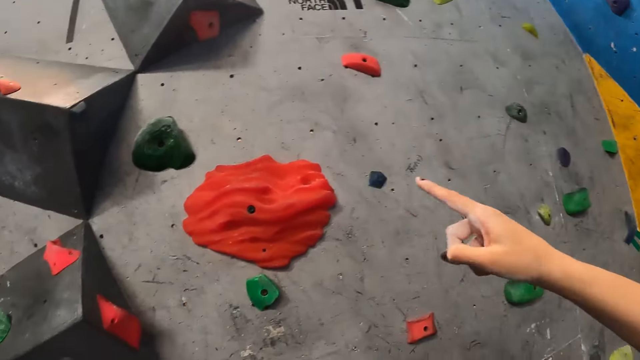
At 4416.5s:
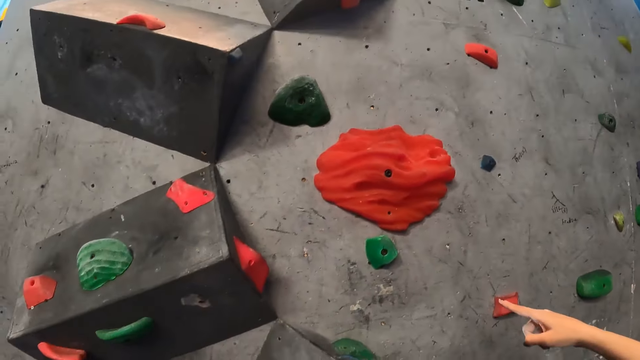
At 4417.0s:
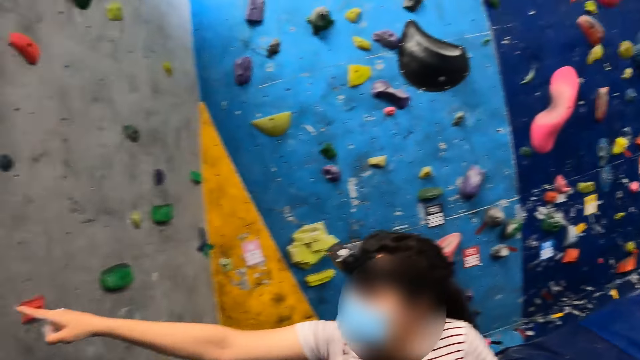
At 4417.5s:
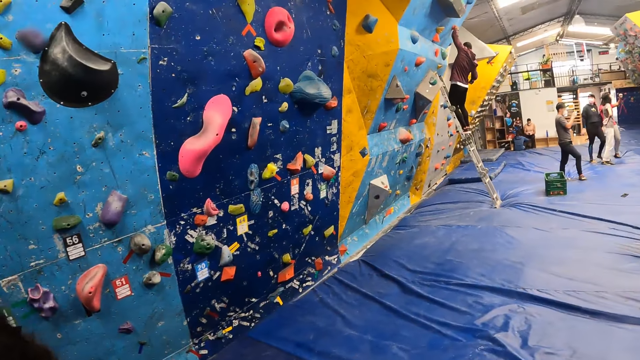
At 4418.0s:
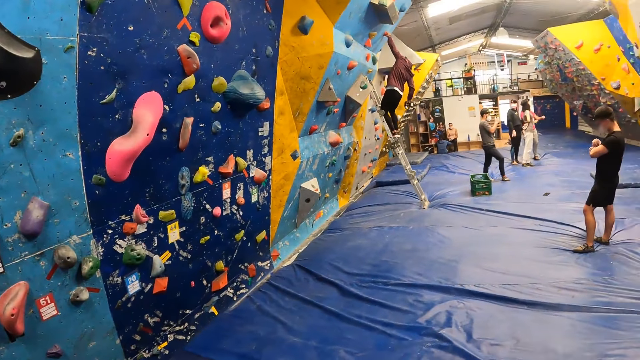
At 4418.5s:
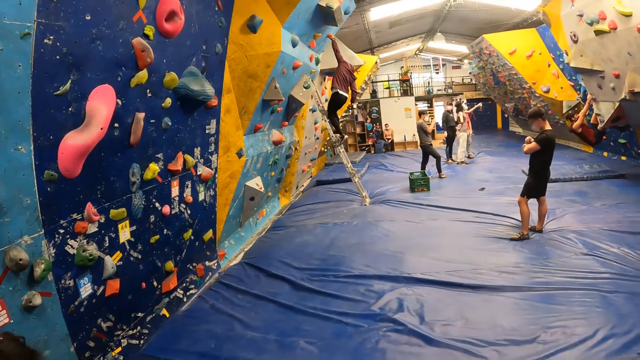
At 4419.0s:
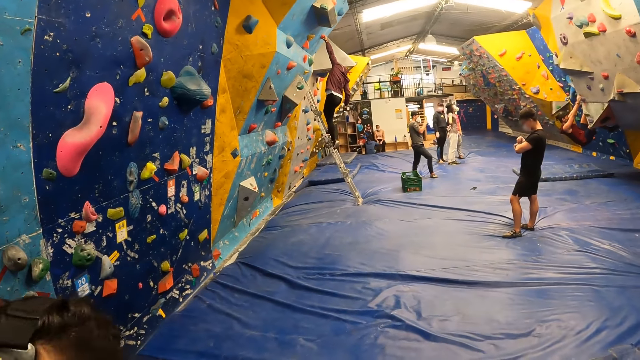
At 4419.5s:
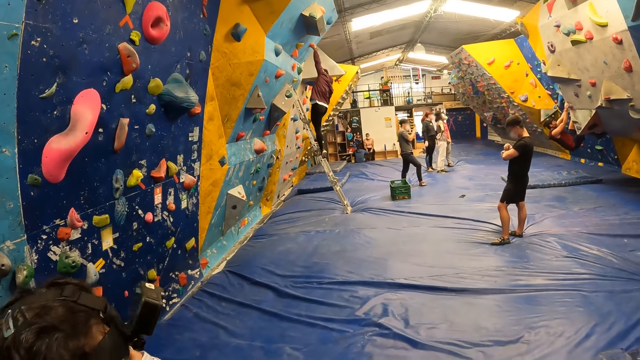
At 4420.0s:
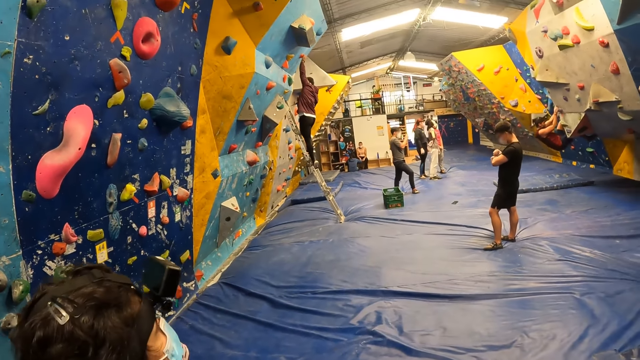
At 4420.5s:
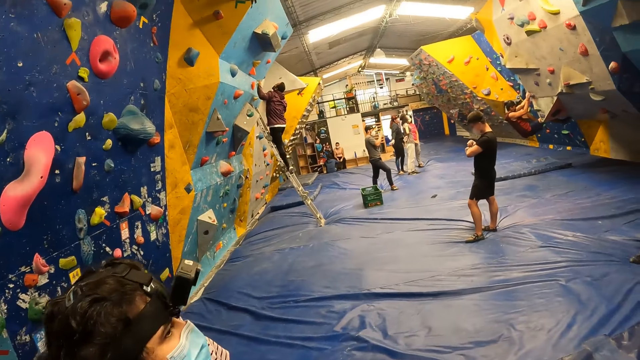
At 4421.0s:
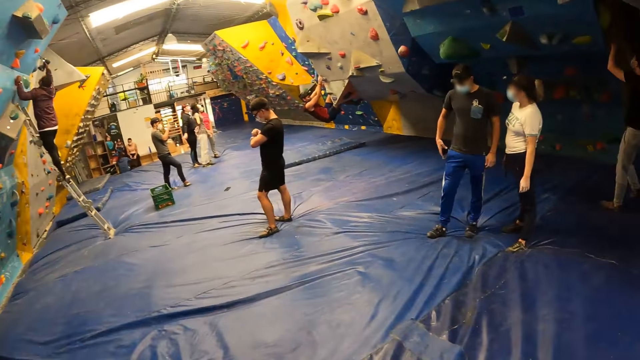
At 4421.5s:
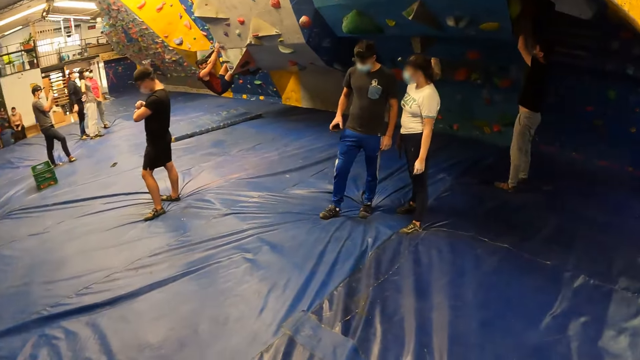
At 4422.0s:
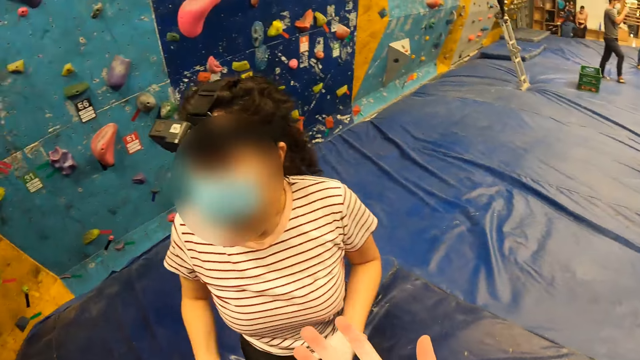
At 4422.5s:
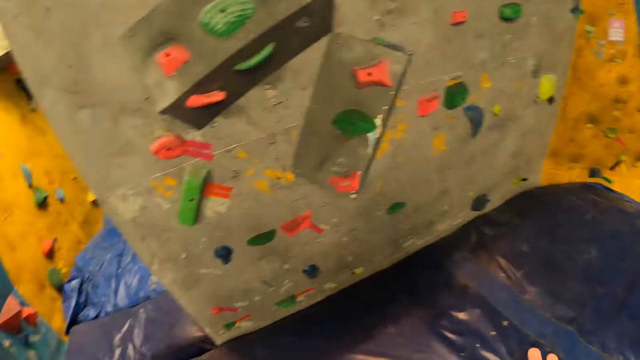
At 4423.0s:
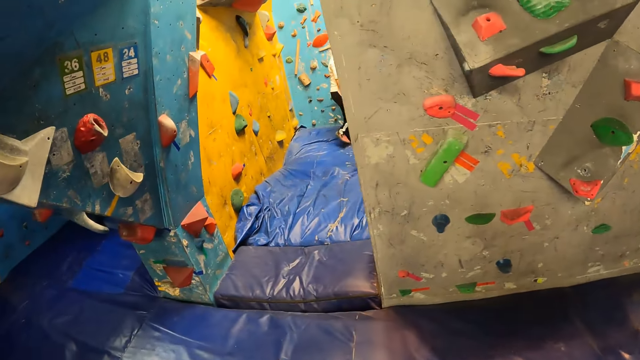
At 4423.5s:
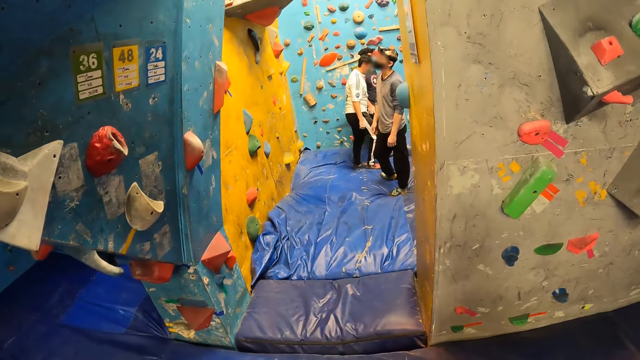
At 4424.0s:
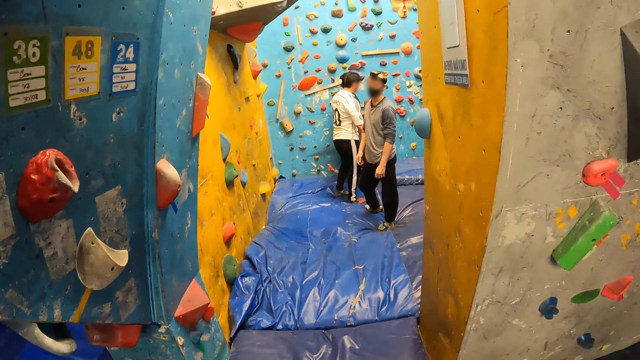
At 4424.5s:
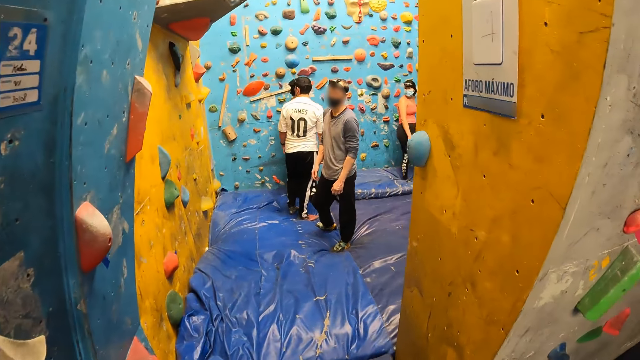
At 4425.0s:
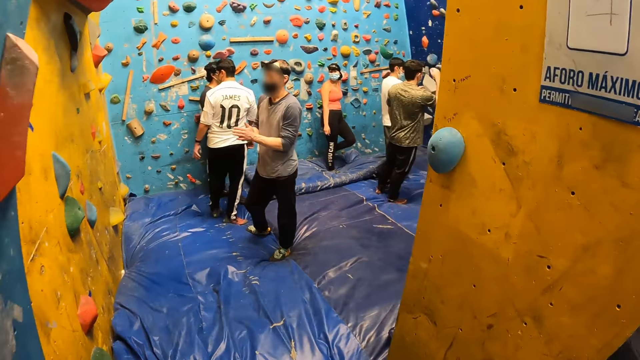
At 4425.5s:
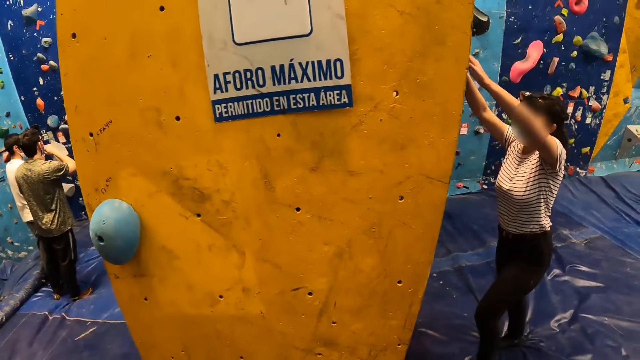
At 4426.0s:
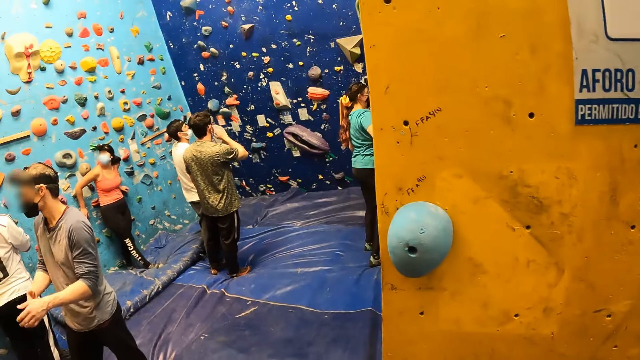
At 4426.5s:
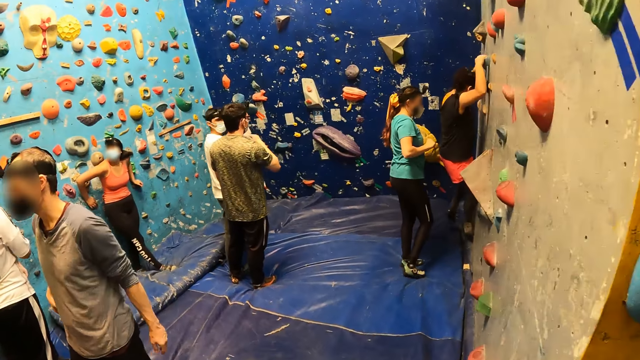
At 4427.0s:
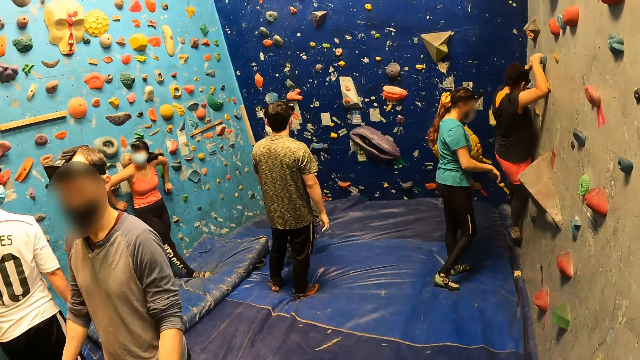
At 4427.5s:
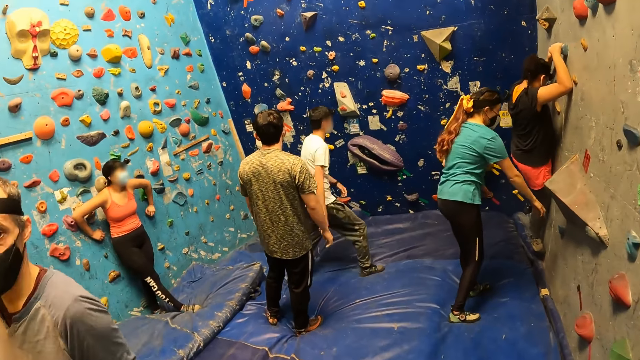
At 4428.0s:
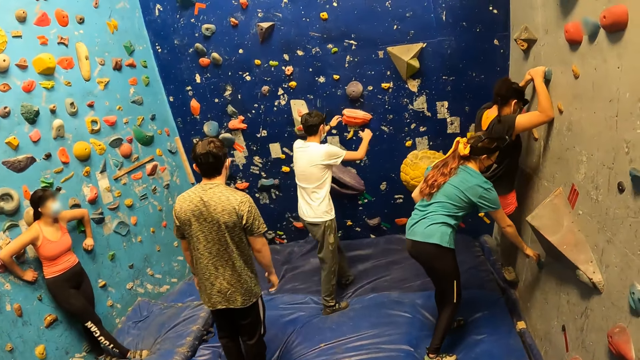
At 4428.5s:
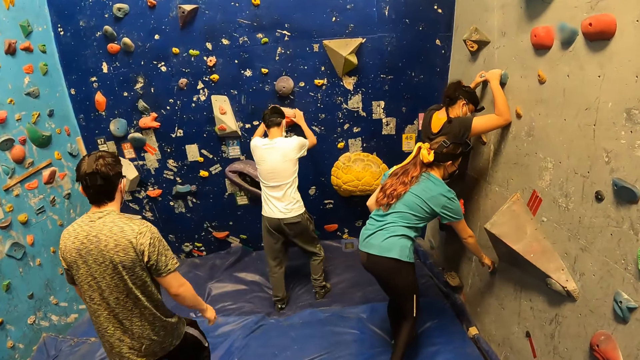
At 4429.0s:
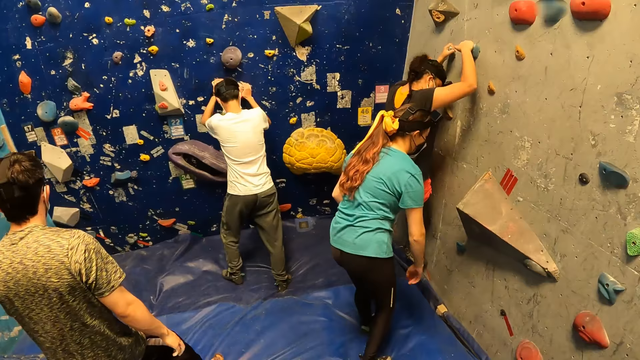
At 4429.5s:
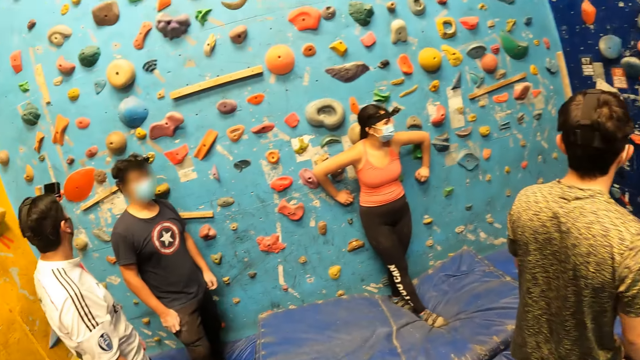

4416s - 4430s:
The camera wearer looks around the game. They walk around the game. A group of people climb the rock wall.

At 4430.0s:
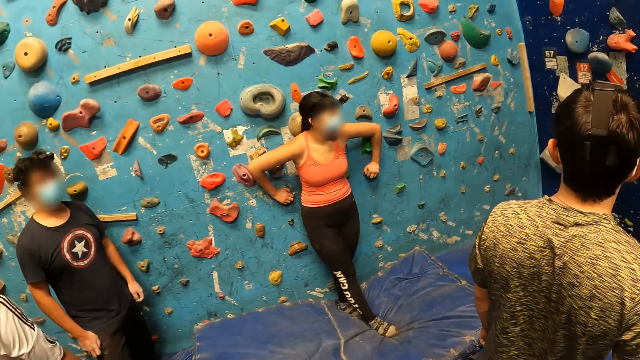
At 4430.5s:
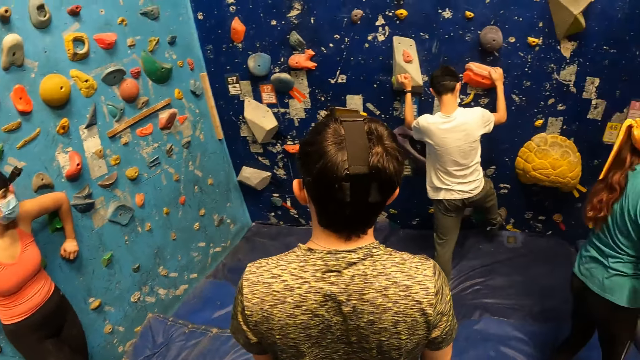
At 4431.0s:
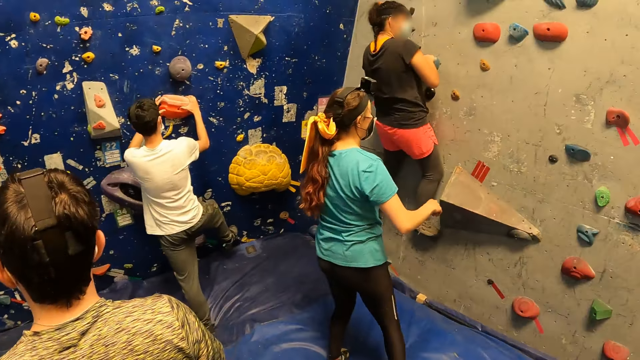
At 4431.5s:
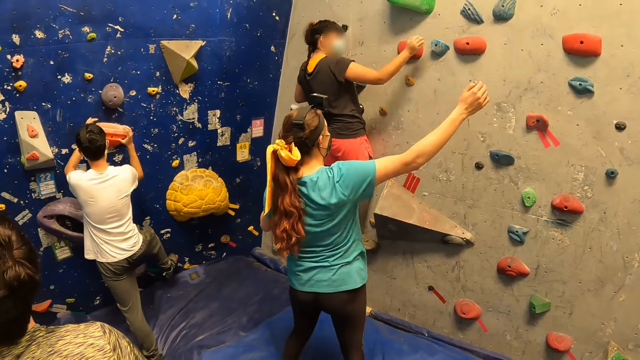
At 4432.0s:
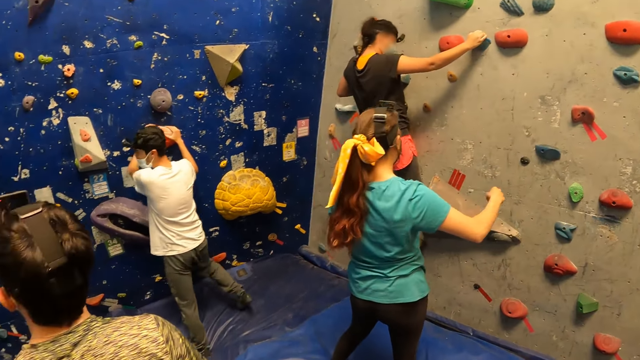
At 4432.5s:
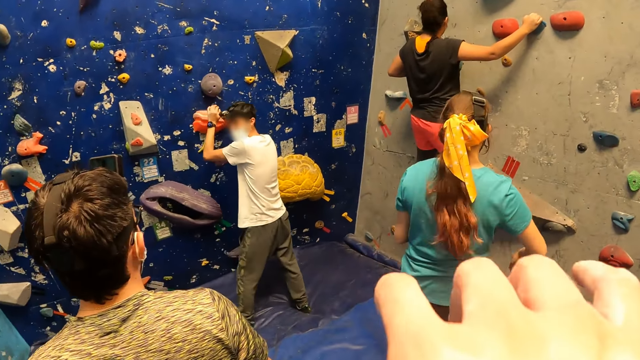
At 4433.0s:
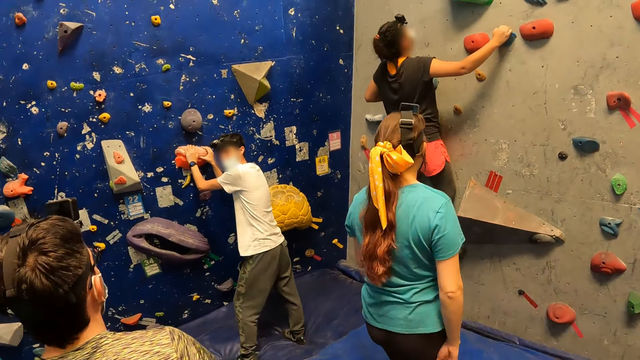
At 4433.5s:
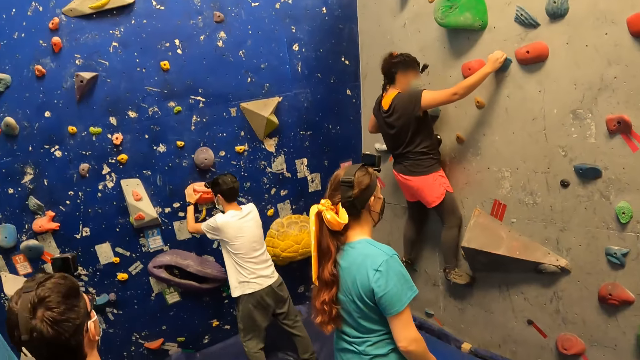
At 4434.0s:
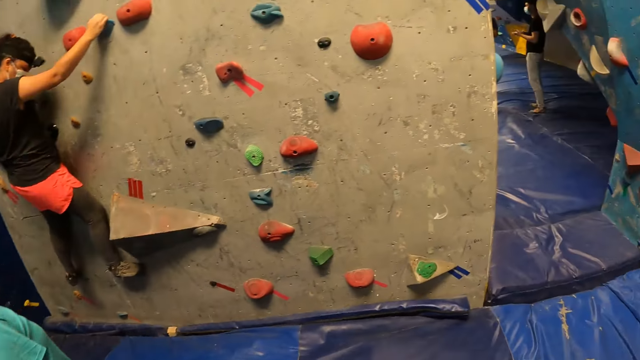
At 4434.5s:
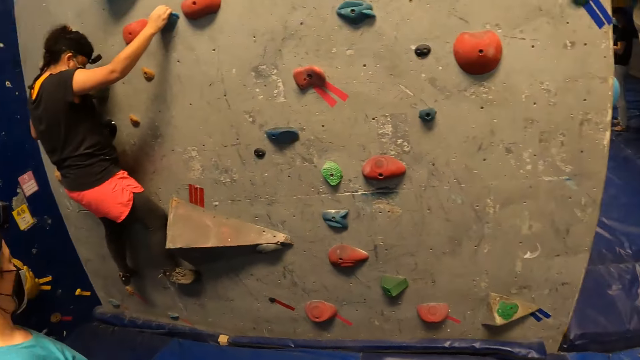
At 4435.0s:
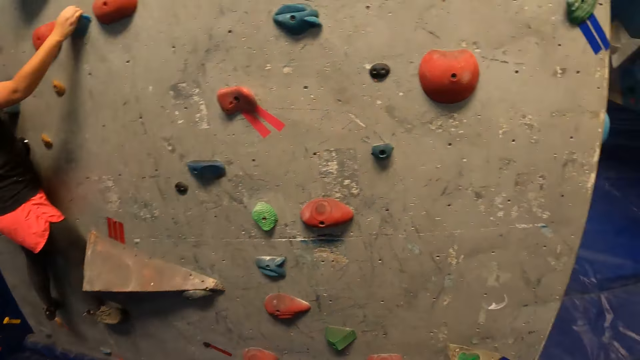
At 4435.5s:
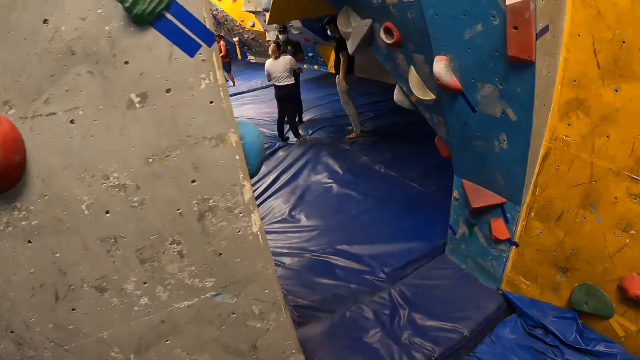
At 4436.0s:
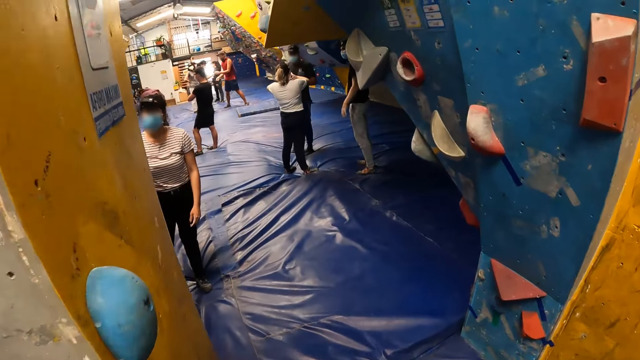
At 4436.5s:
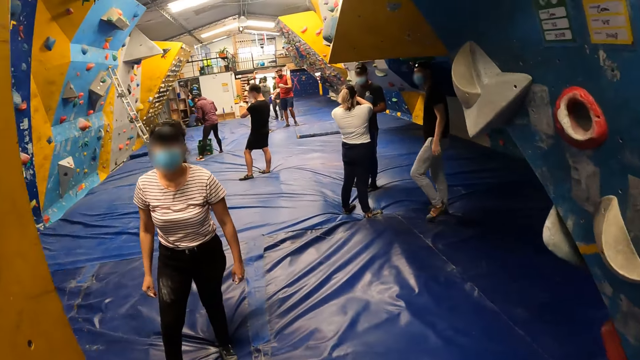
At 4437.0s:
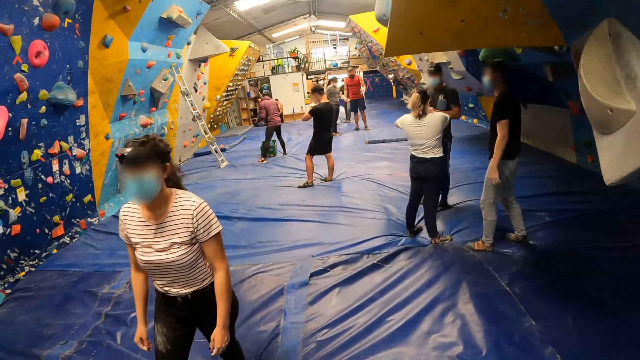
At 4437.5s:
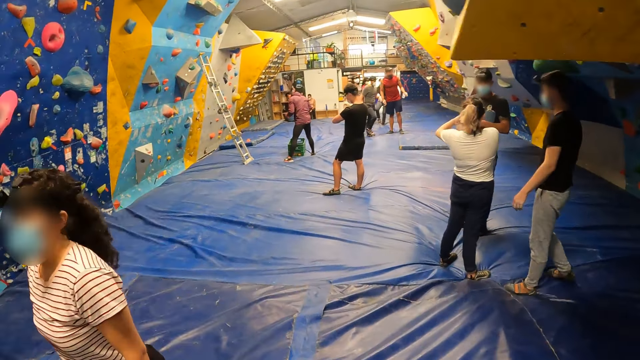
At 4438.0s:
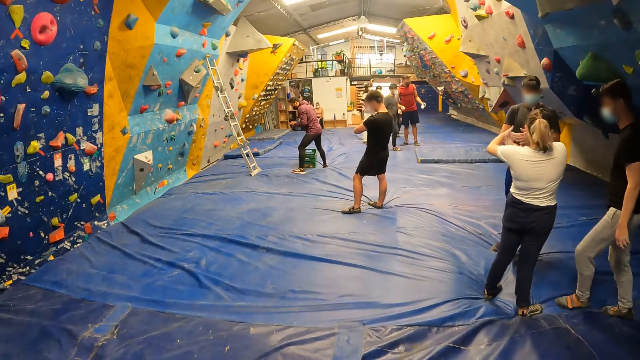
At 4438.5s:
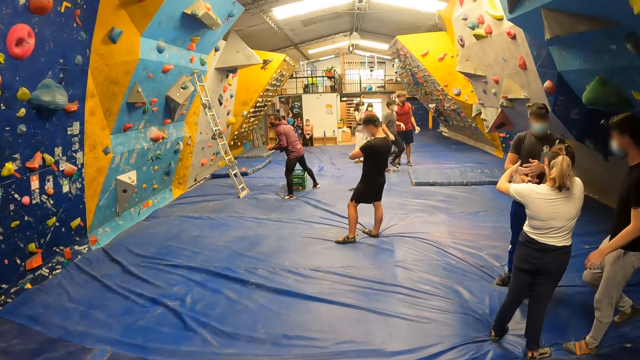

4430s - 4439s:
The camera wearer looks around the game. They walk around the game.
